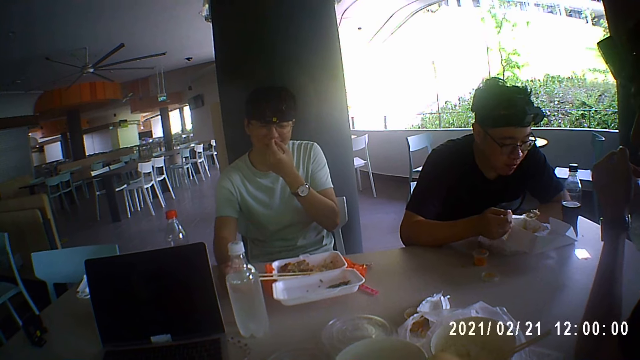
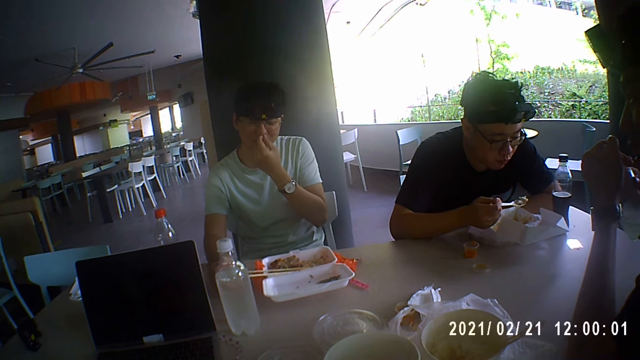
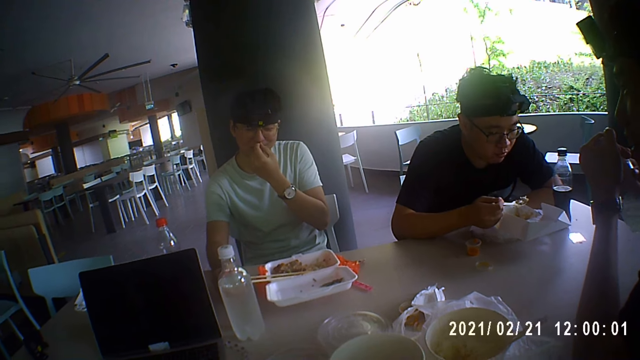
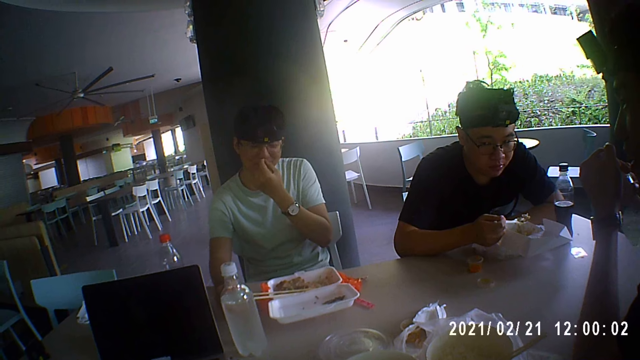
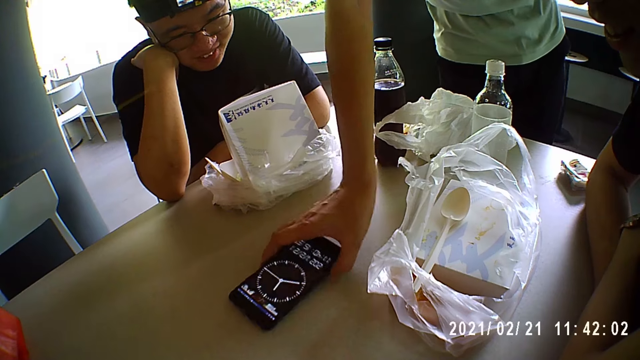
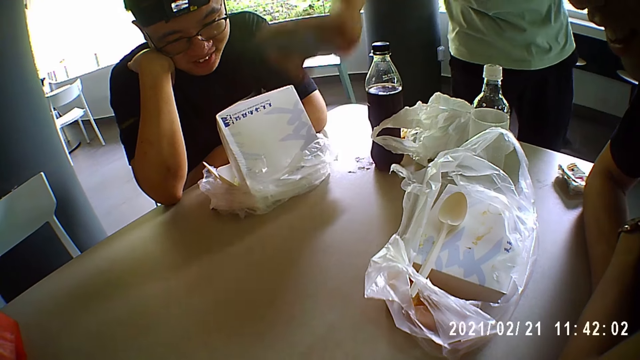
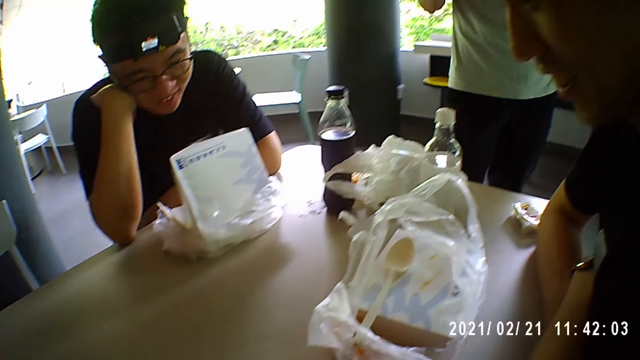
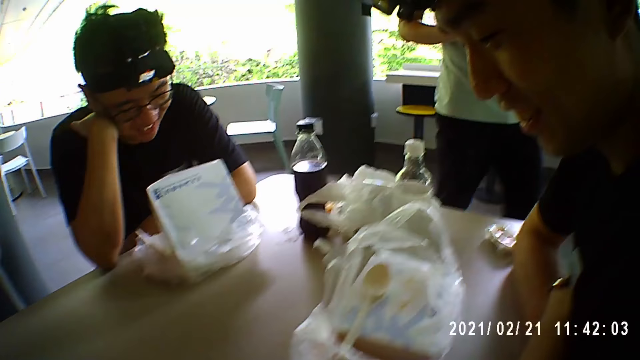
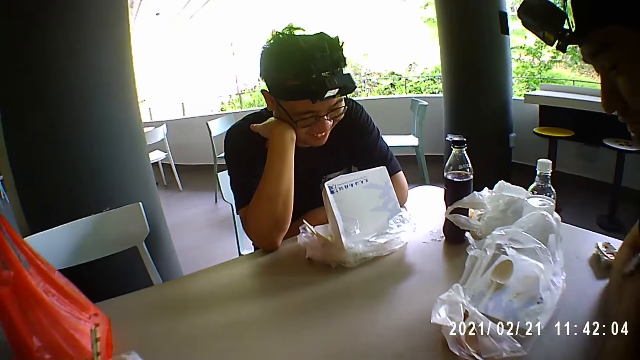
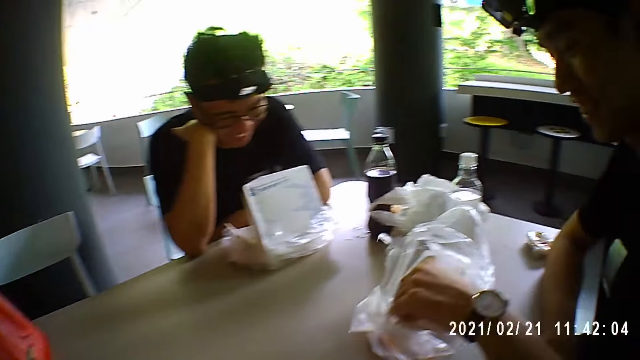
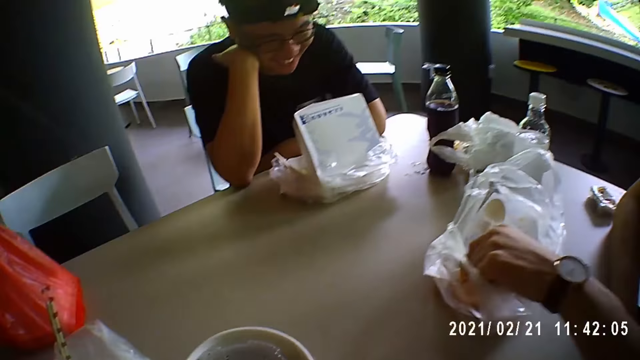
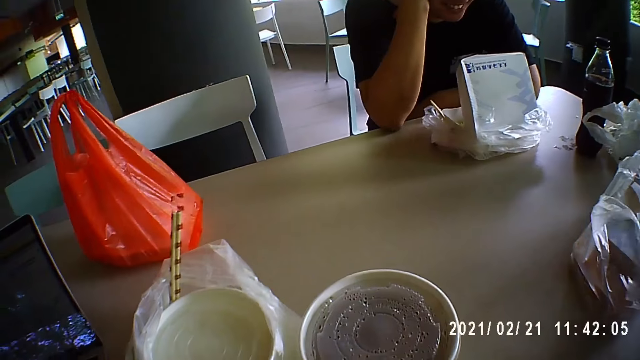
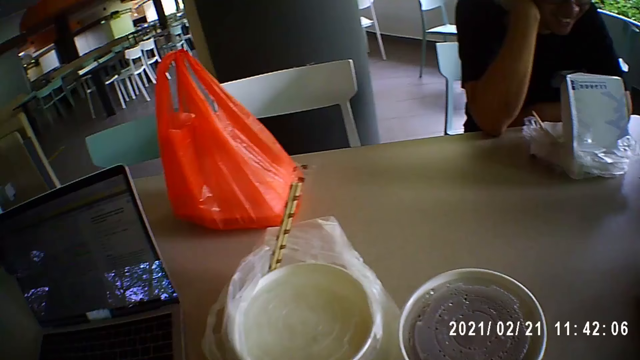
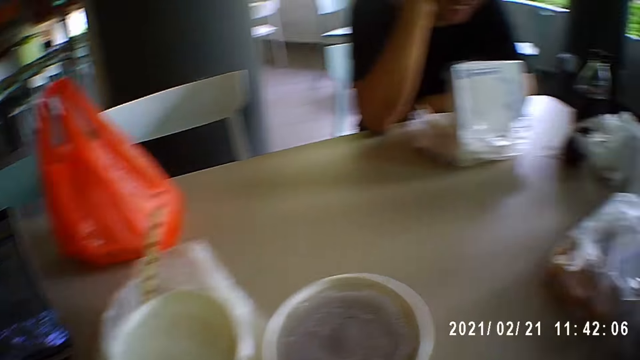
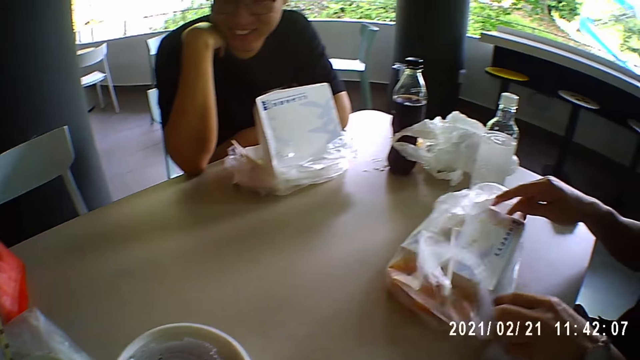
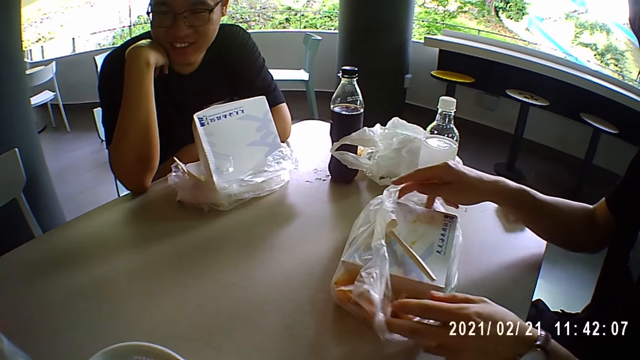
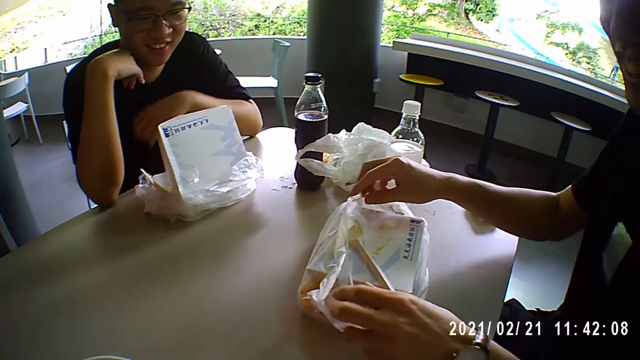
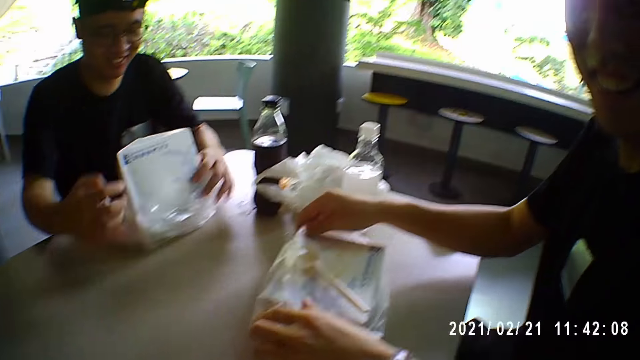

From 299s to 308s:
A man eats the meal with a spoon. Another man eats the meal with chopsticks. The camera wearer eats rice with chopsticks. The other man picks up the phone from the table and walks away.

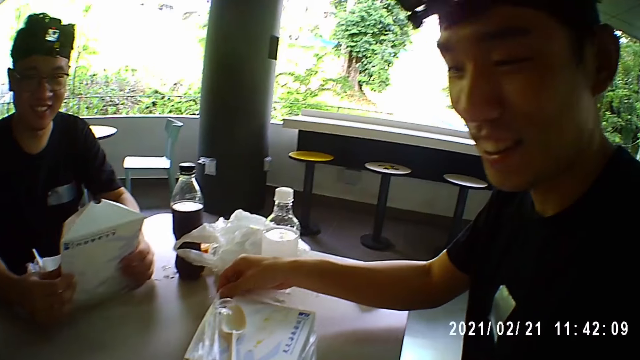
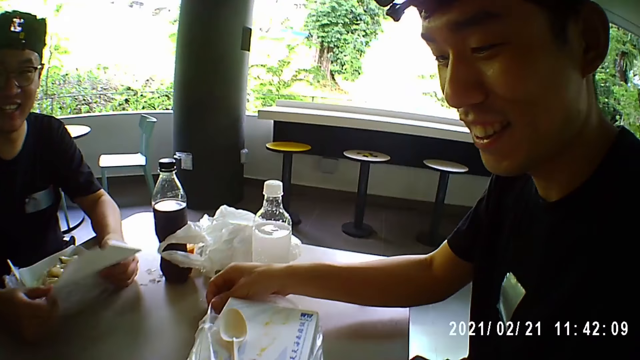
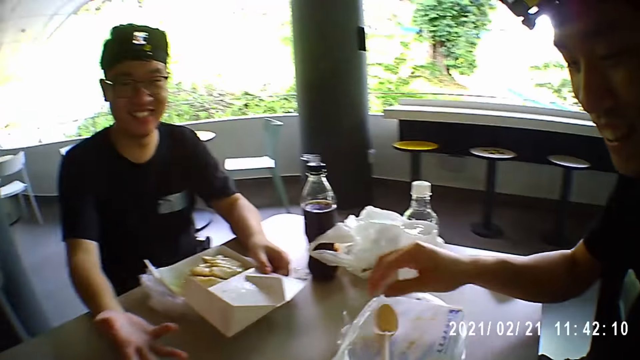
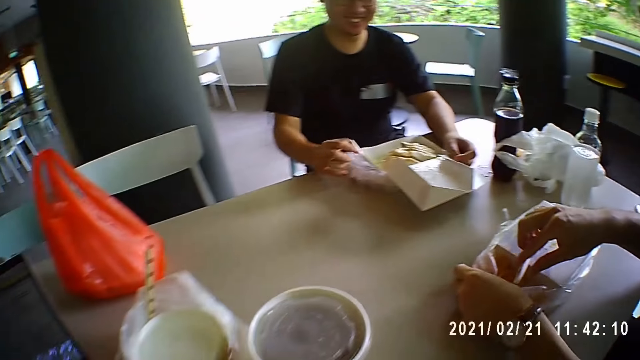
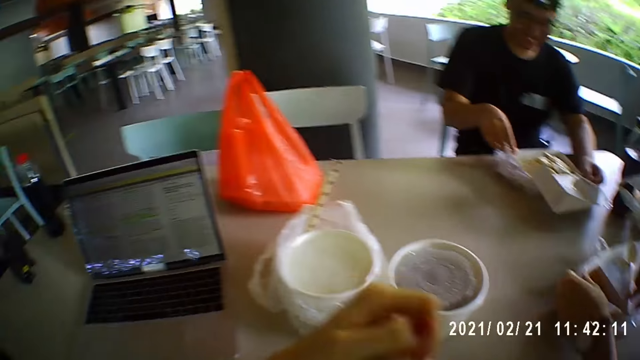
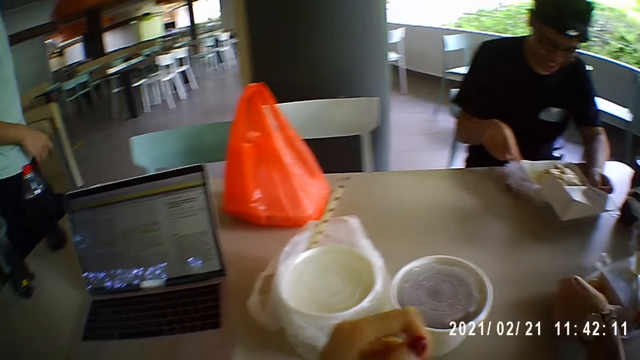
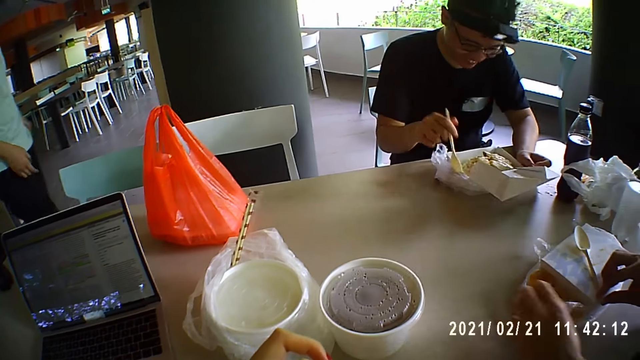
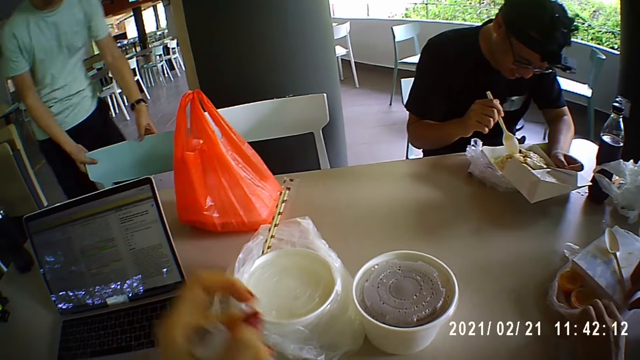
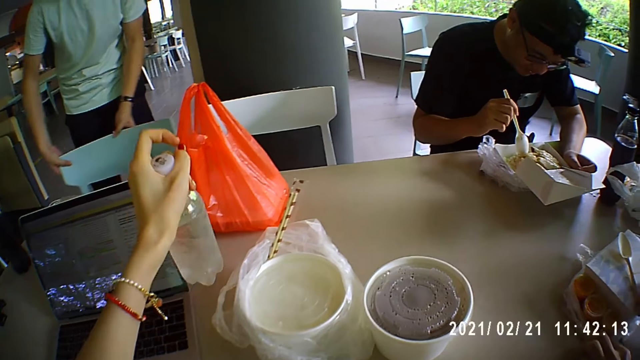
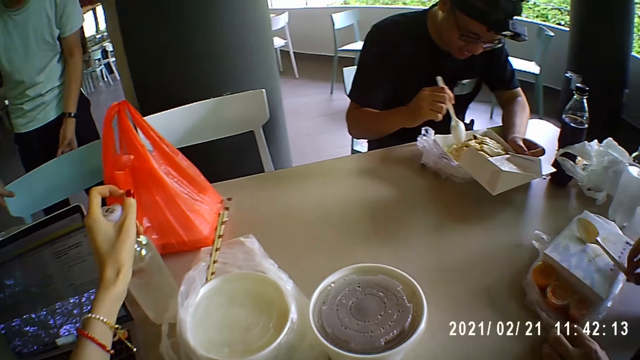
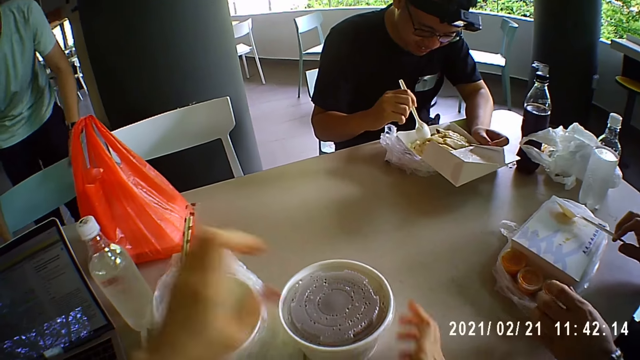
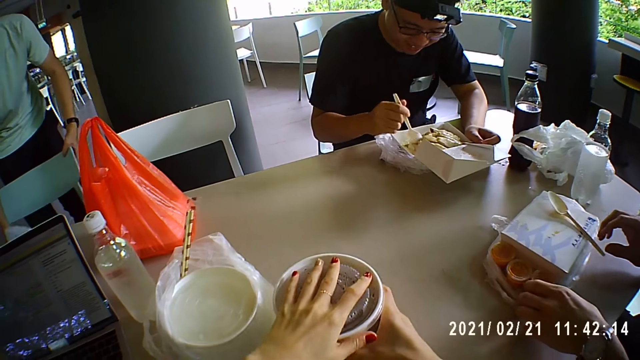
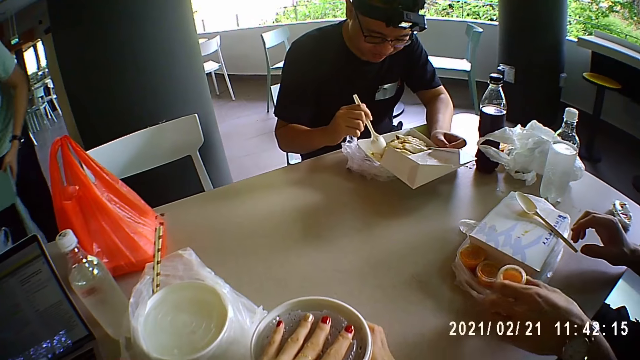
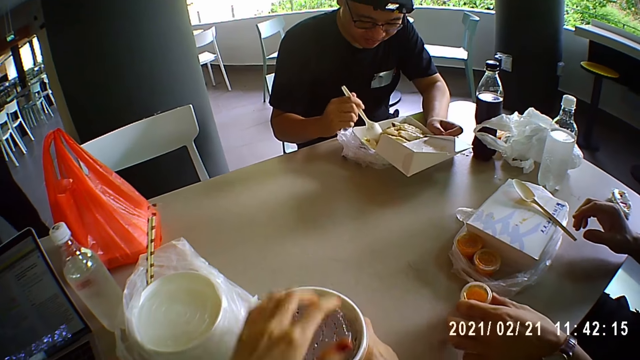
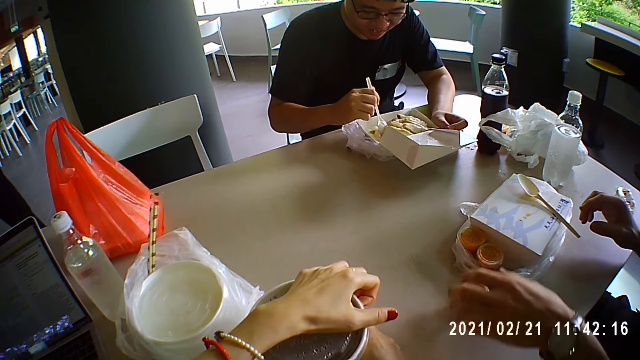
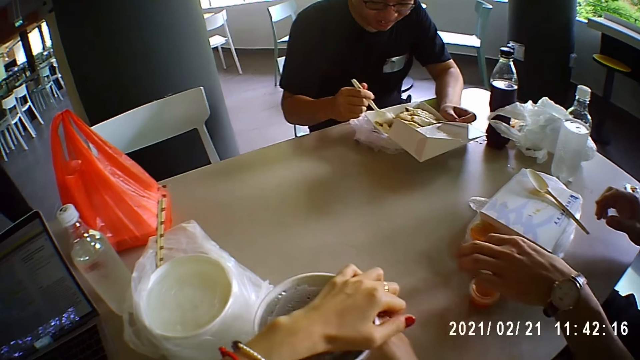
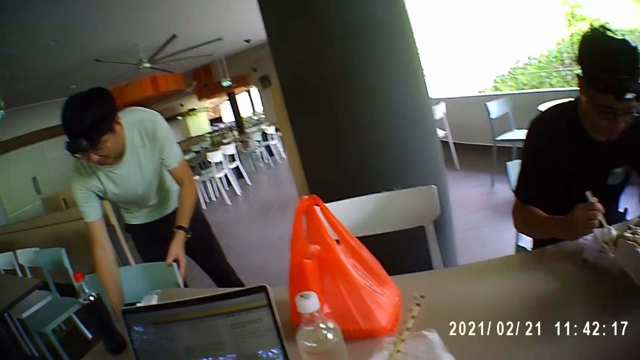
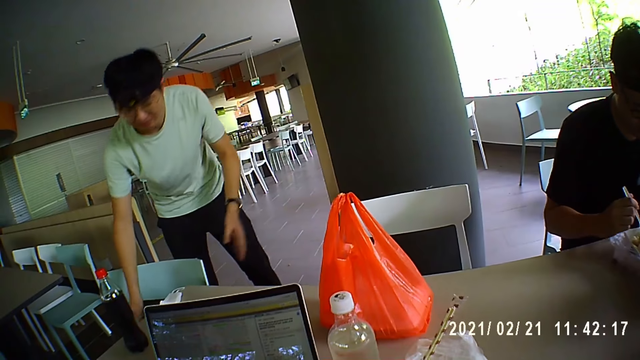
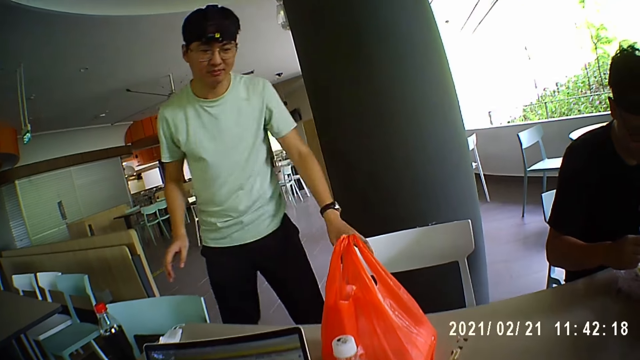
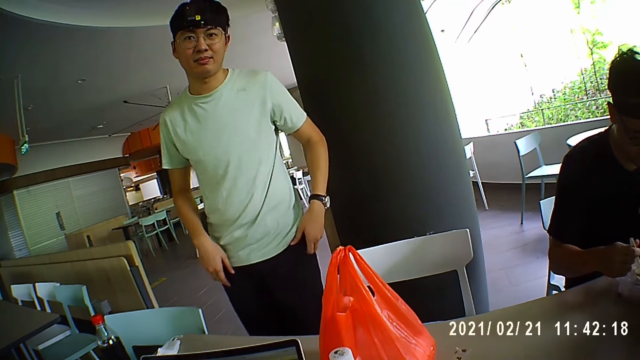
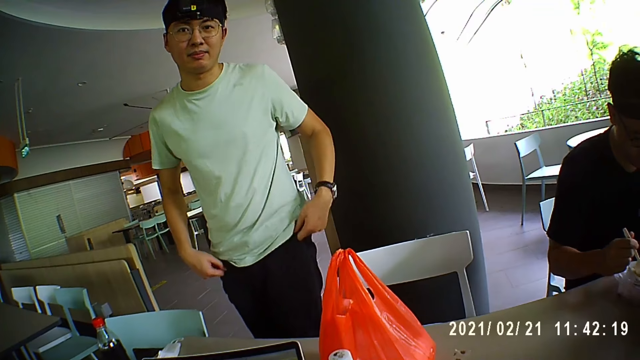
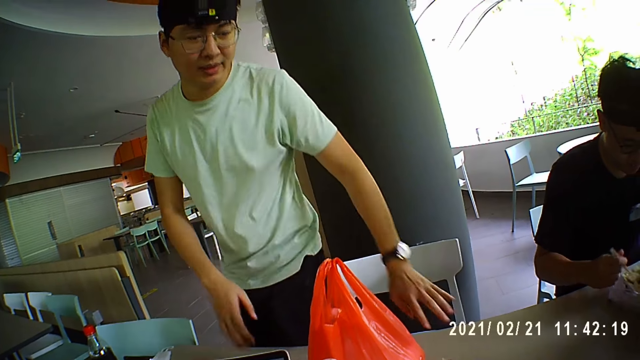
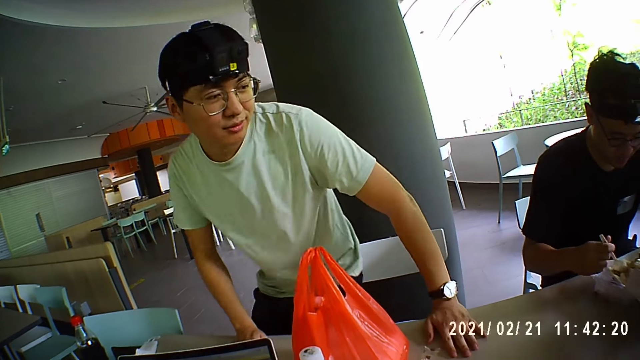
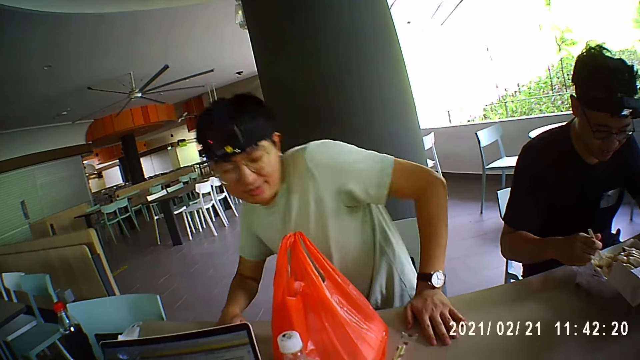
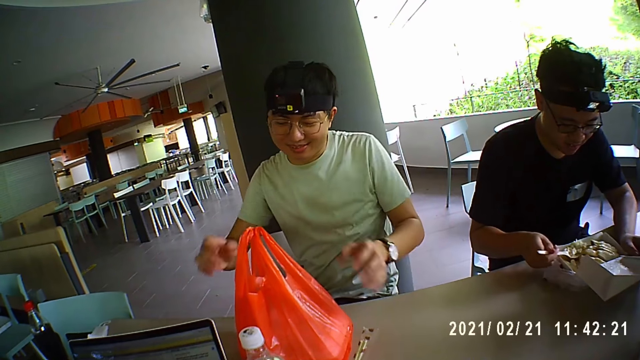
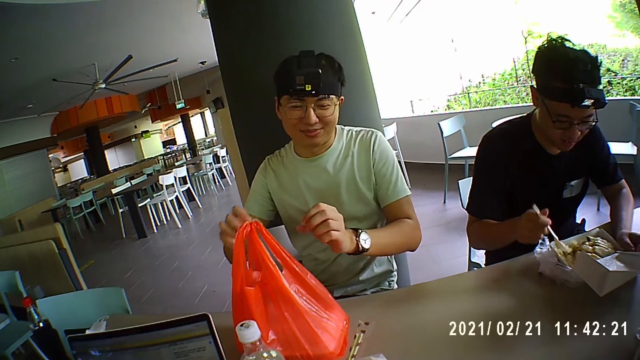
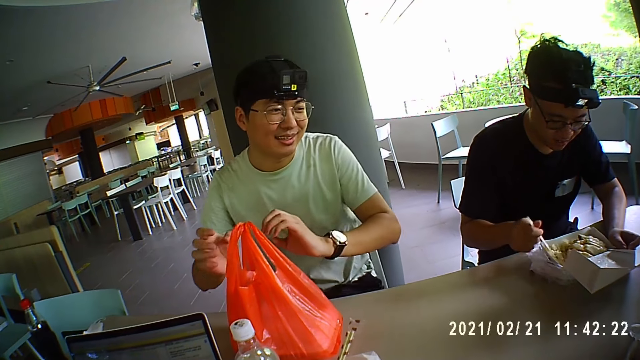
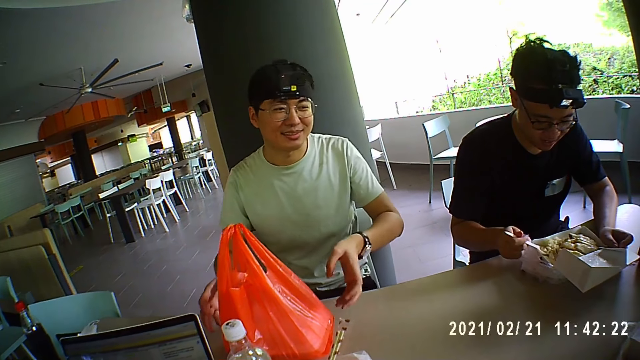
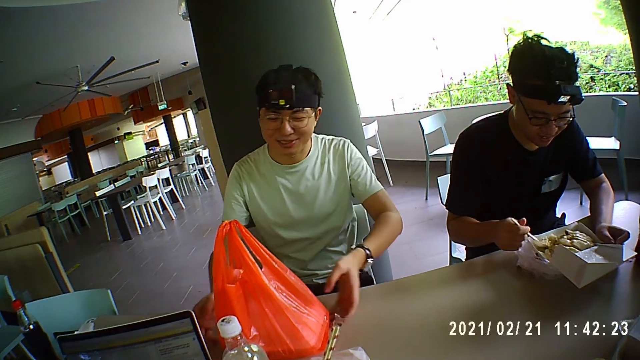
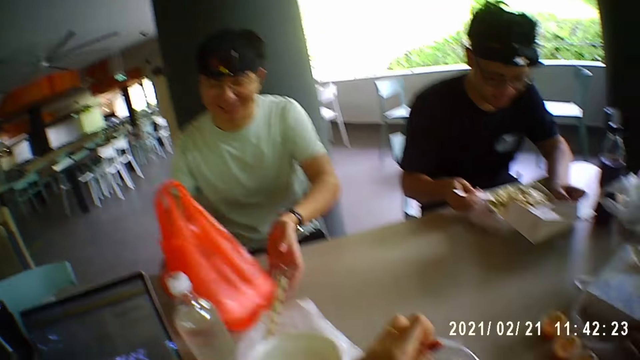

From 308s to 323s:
A man opens a food box. Another man opens a food box. Another man pulls a chair. The camera wearer places a water bottle on the table. The man lifts the chair and puts the chair aside. The camera wearer opens a food container. The man sits down.
